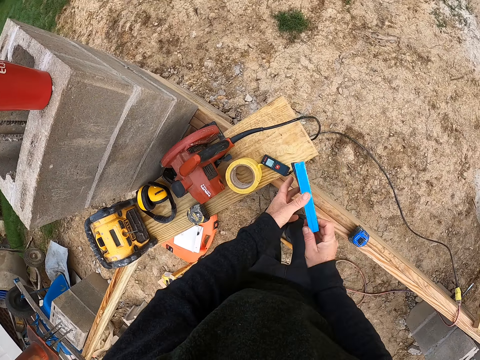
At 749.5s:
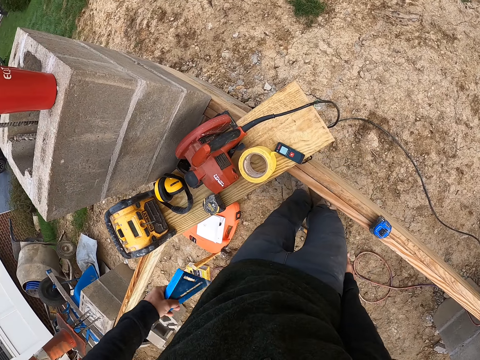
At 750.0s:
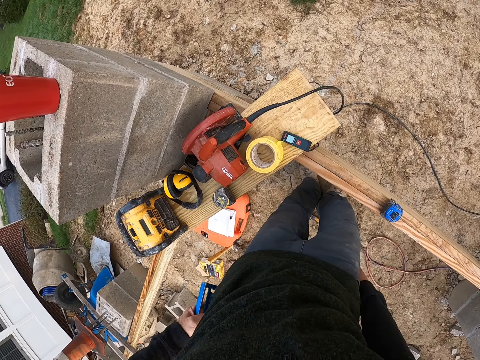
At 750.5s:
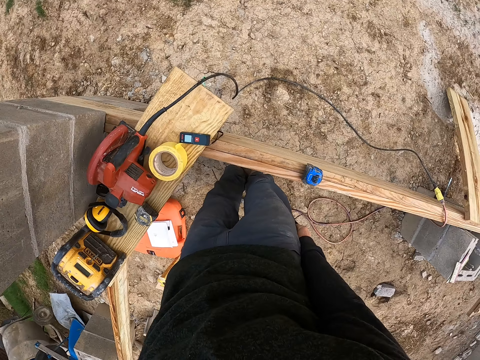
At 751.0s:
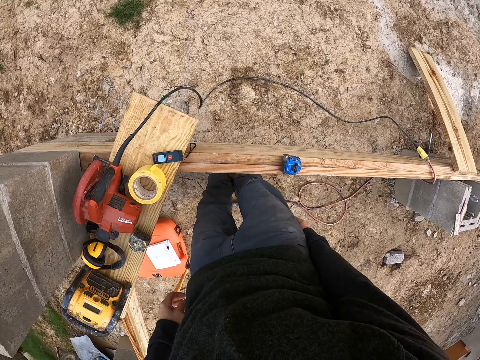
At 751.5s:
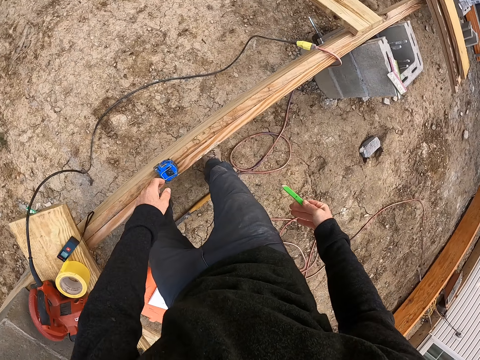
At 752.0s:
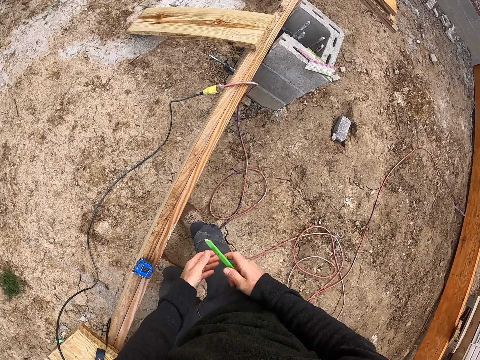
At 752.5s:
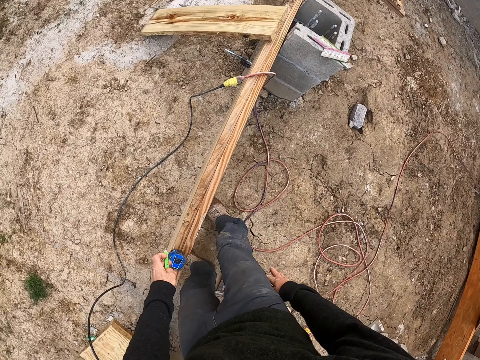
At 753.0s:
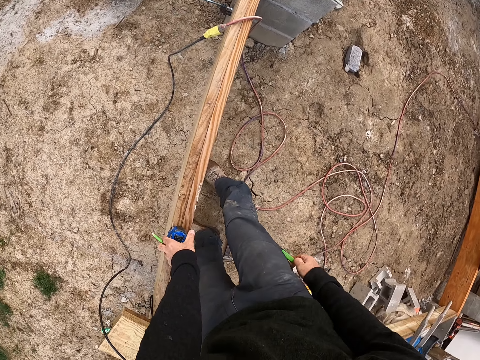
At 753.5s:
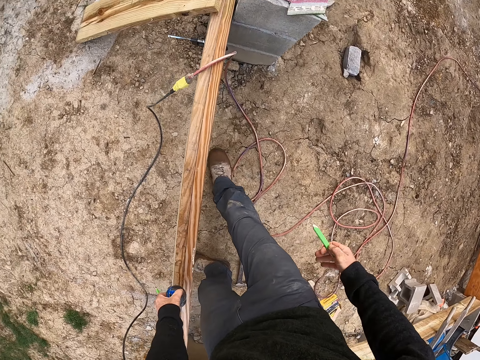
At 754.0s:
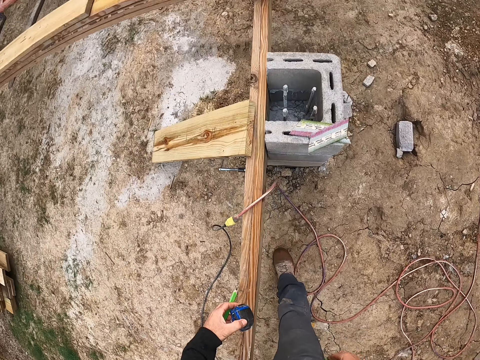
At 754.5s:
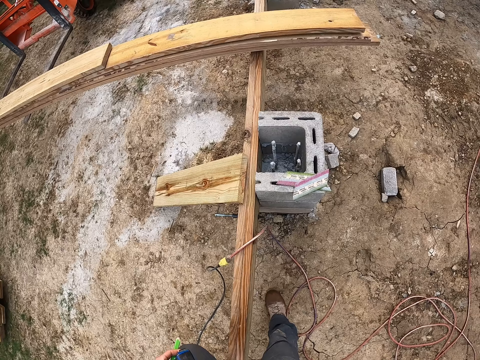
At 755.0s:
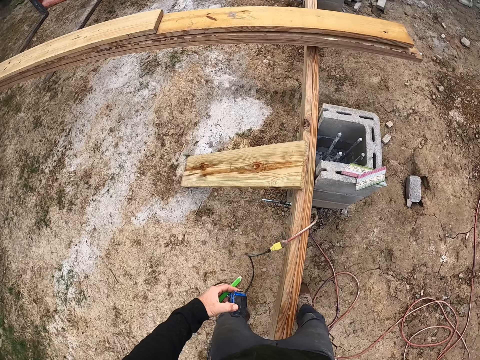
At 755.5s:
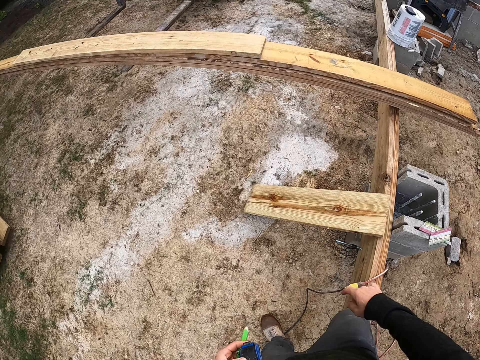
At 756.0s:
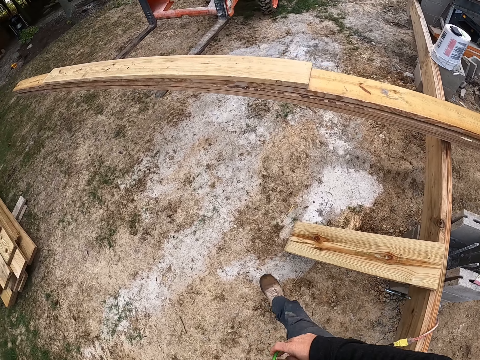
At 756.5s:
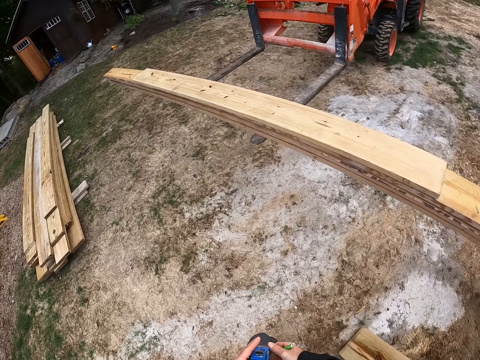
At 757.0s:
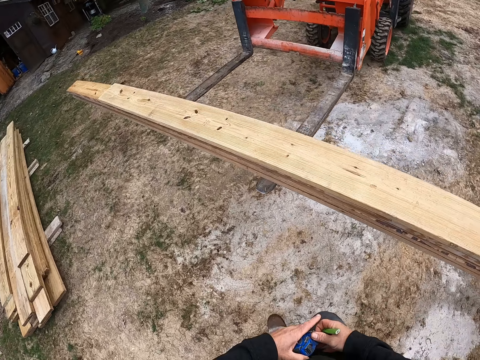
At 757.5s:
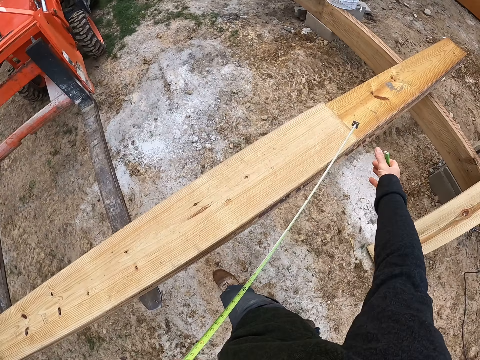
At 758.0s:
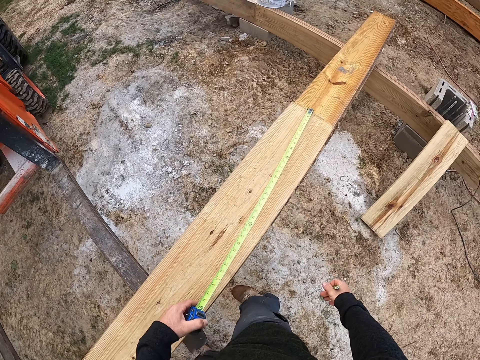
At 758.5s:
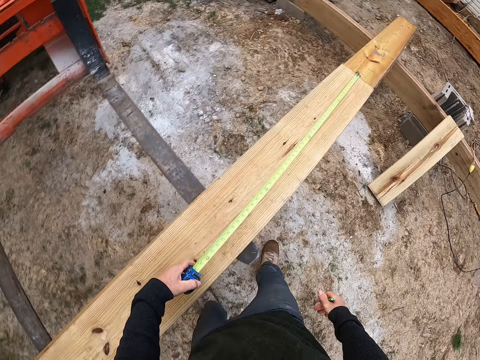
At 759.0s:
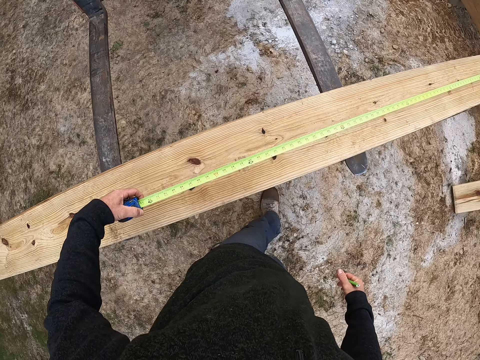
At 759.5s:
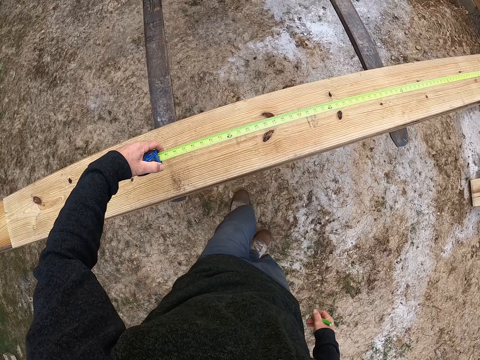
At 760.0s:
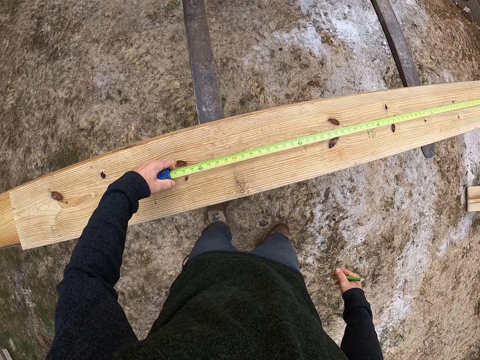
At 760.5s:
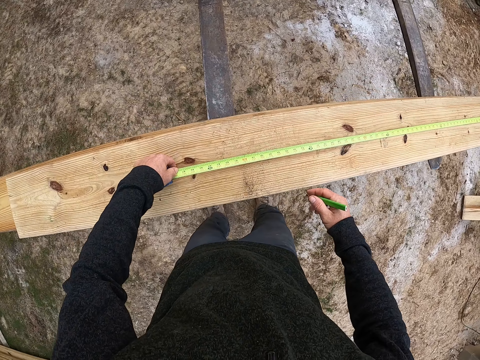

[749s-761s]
The camera wearer transfers the triangle ruler from his right hand to his left hand. He puts the triangle ruler into his back pocket. He removes a builder's pencil from his pocket with his right hand. He places his left hand on the tape measure on the plank. He transfers the builder's pencil from his right hand to his left hand. He places the builder's pencil in his left hand on the plank. He removes the builder's pencil from his pocket with his right hand. He lifts up the tape measure and the builder's pencil from the plank with his left hand. He crosses over the plank. He moves around. He moves towards the plank. He removes the tape measure from the case. He measures the plank with the tape measure.

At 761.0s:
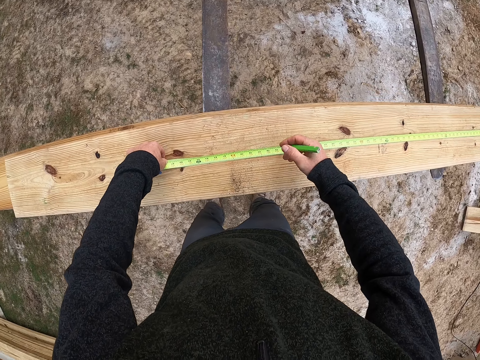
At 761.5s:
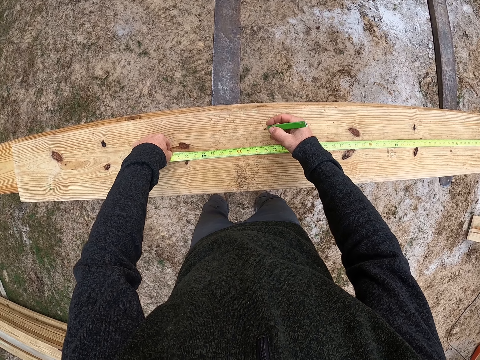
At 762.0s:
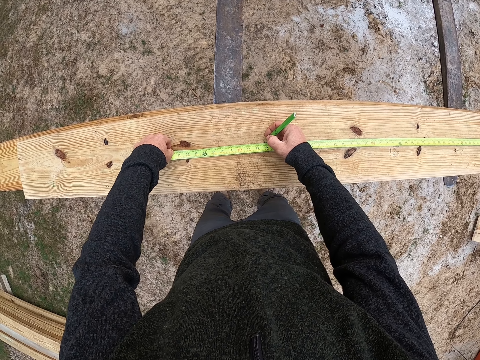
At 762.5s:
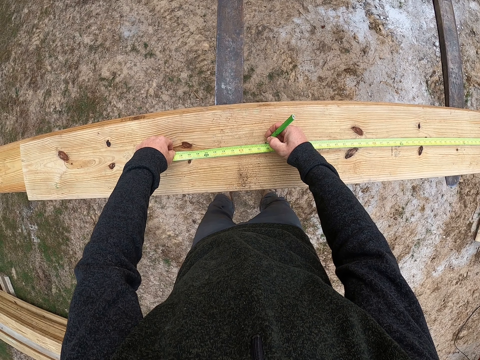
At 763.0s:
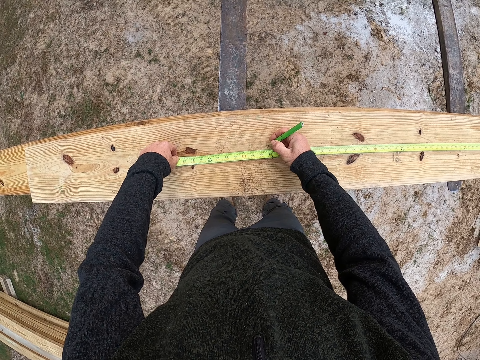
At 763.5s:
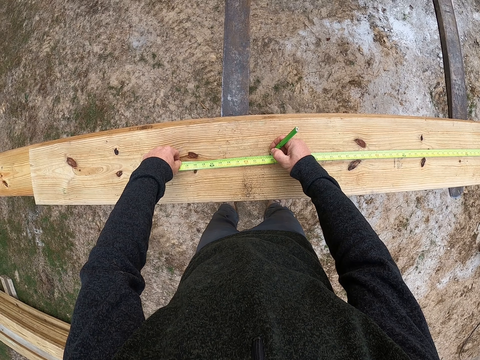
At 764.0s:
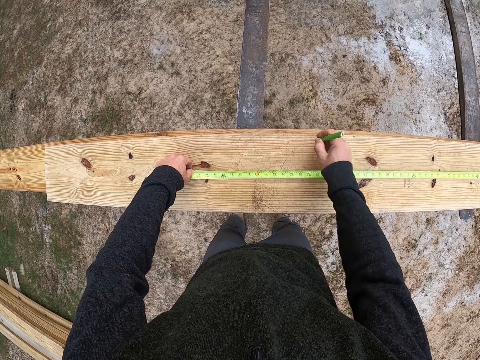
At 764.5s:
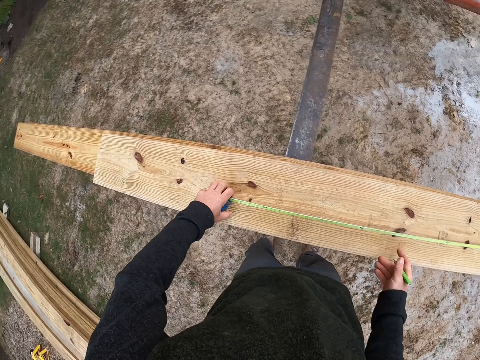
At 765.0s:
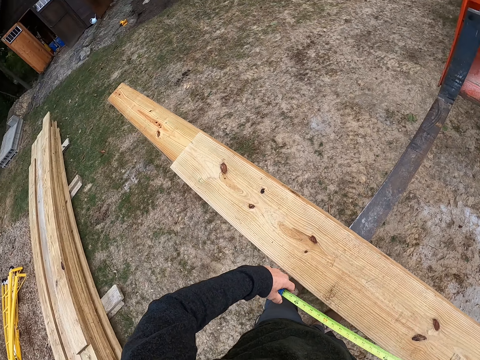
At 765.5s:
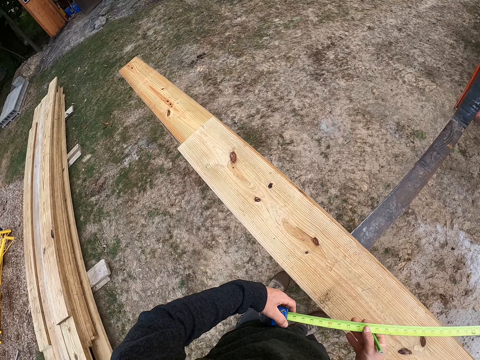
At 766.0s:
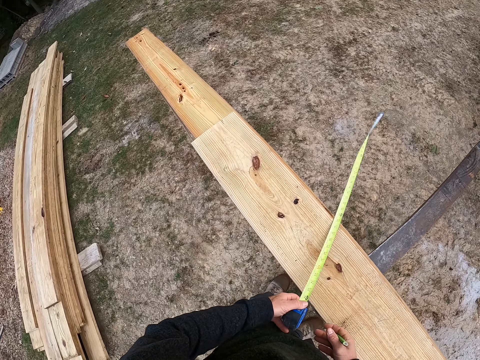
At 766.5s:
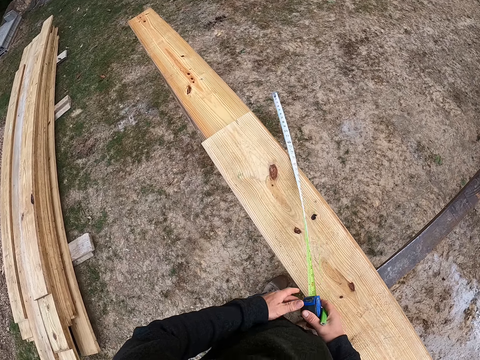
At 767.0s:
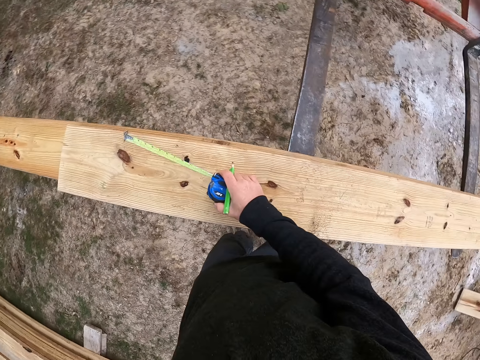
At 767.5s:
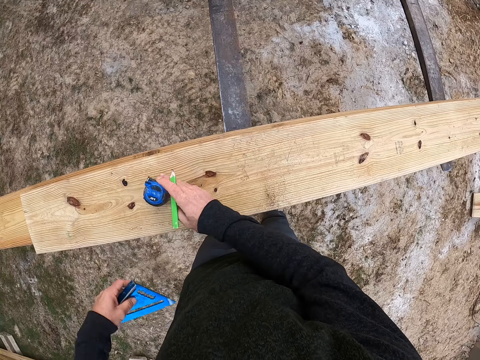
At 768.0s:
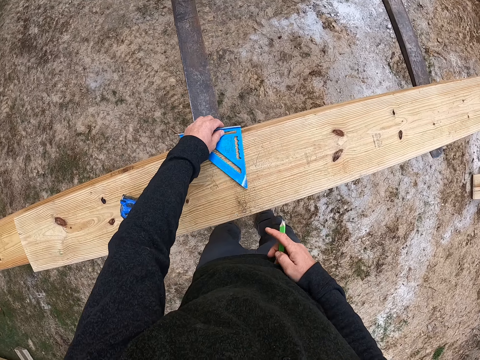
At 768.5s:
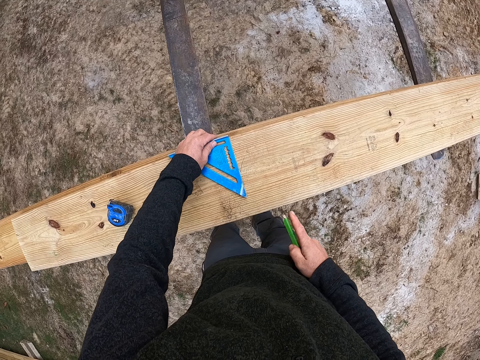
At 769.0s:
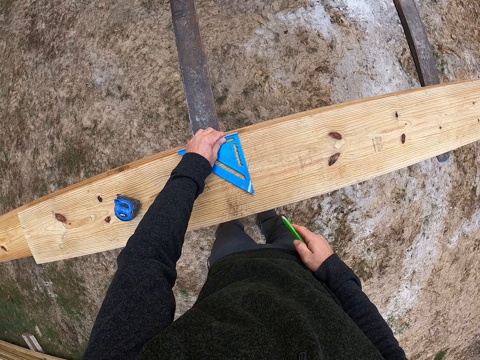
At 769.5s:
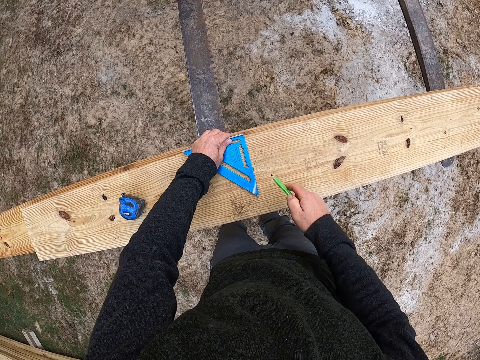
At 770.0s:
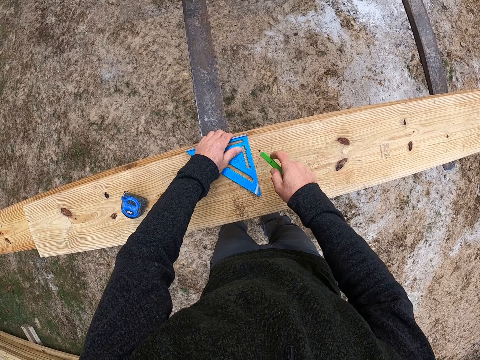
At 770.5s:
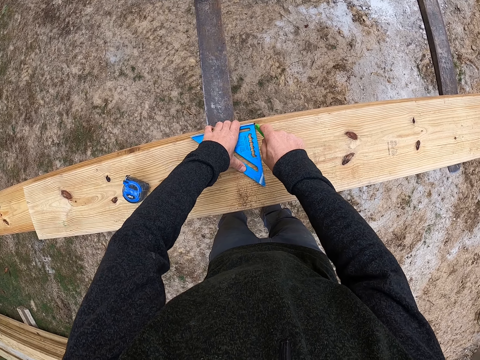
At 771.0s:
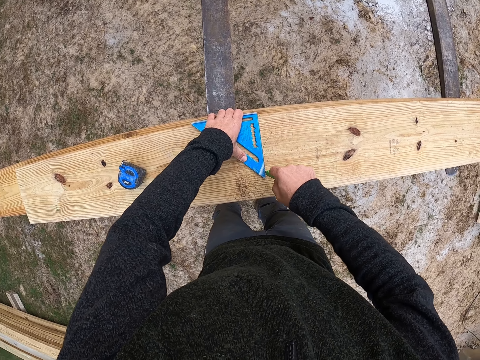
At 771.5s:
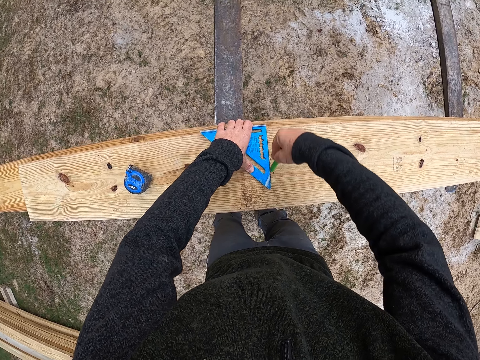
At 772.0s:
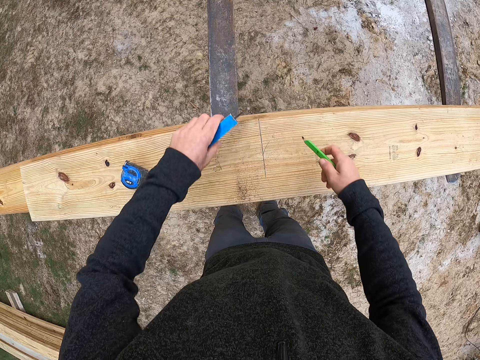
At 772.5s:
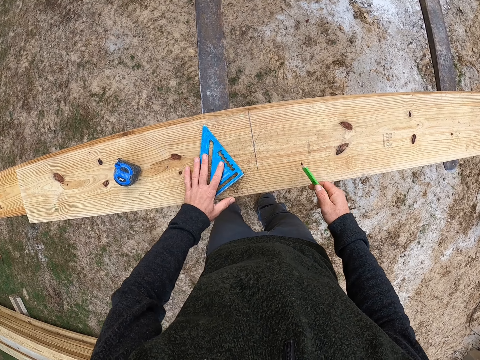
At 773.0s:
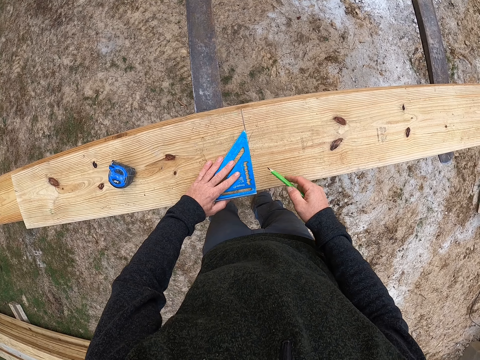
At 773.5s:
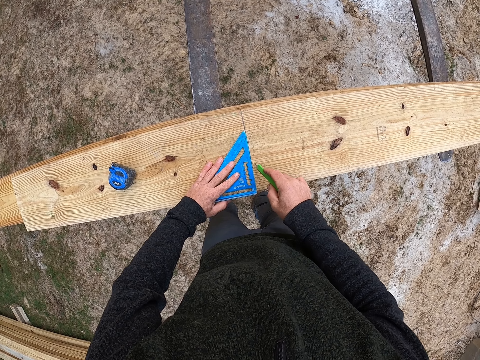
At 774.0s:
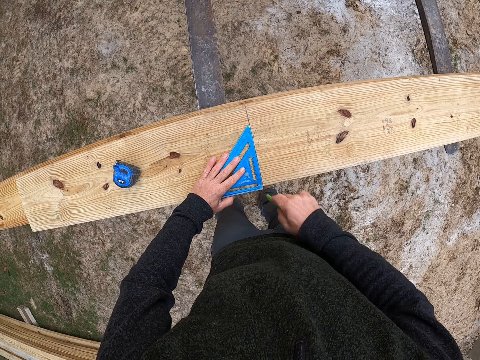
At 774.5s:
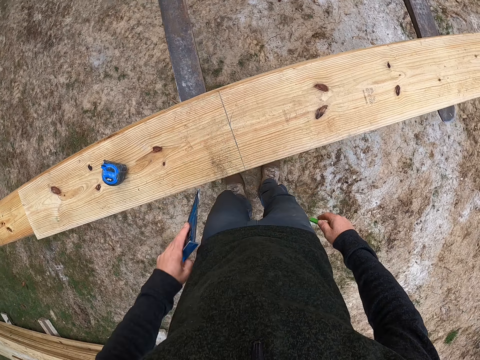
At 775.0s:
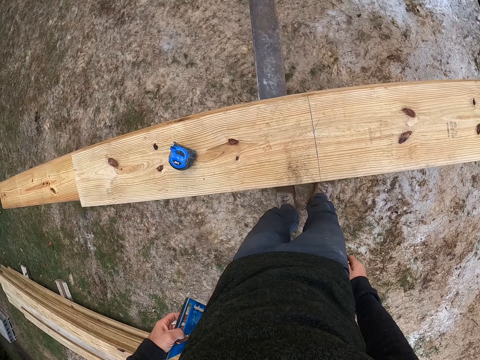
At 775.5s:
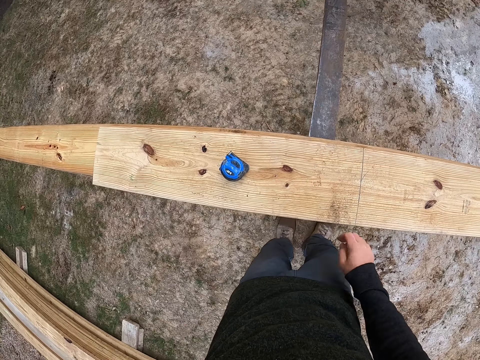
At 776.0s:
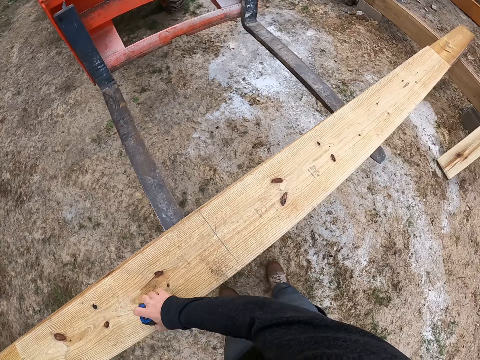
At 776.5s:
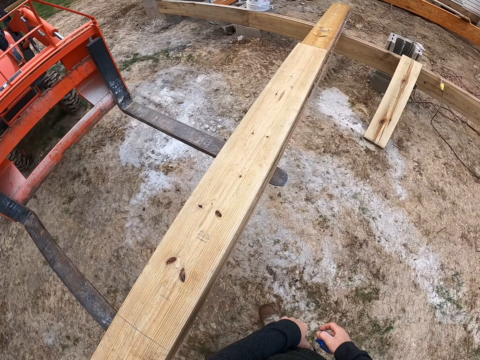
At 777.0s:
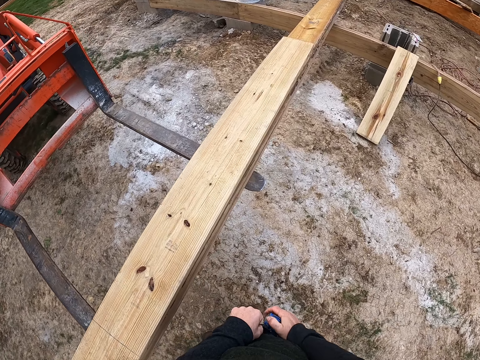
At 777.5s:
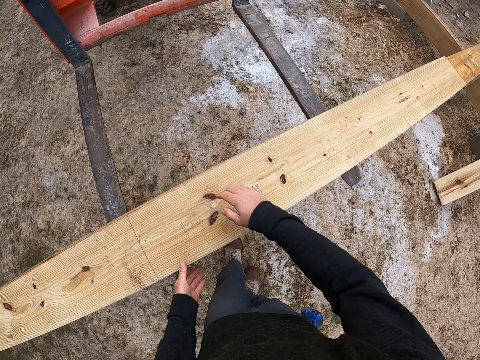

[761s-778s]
The camera wearer marks the plank with the builder's pencil. He removes the tape measure from the plank. He inserts the tape measure. He drops the tape measure on the plank. He removes the triangle ruler or speed square from his back pocket. He measures the plank with the triangle ruler. He drops the speed square. He marks the plank with the builder's pencil. He turns over the triangle ruler on the plank. He measures the plank with the triangle ruler. He marks the plank with the builder's pencil. He removes the triangle ruler from the plank. He puts the triangle ruler into his back pocket. He puts the builder's pencil in his right hand into his pocket. He drops the speed square. He picks up the tape measure from the plank. He puts the tape measure on his belt hole.
